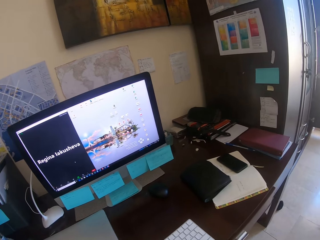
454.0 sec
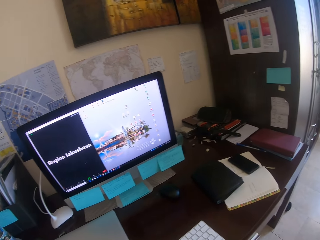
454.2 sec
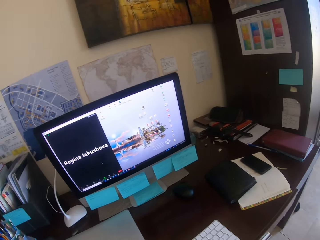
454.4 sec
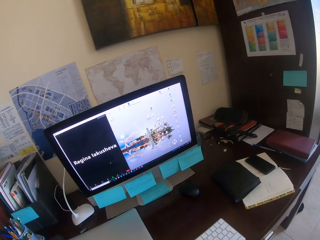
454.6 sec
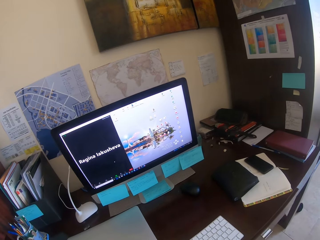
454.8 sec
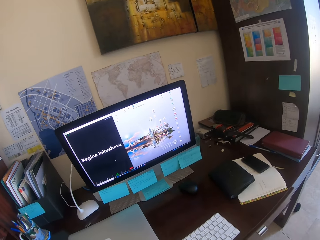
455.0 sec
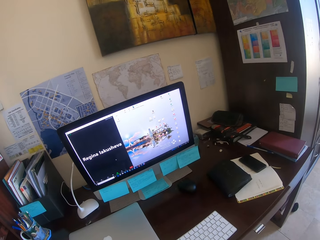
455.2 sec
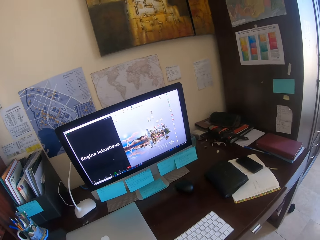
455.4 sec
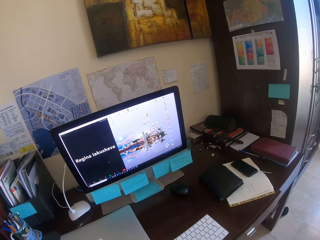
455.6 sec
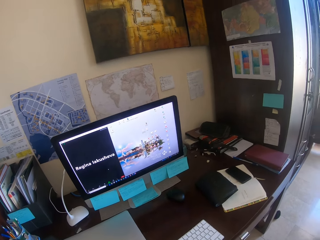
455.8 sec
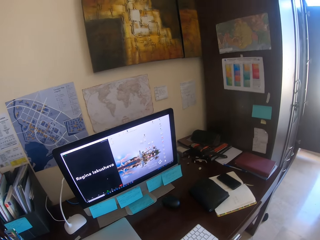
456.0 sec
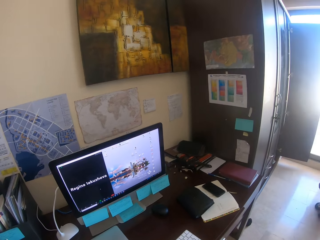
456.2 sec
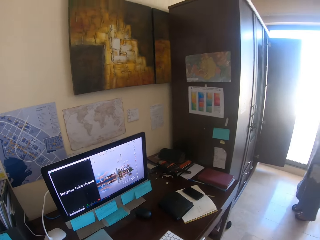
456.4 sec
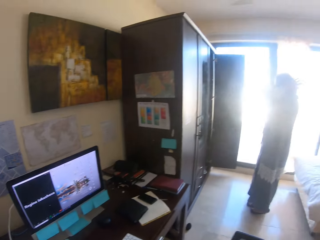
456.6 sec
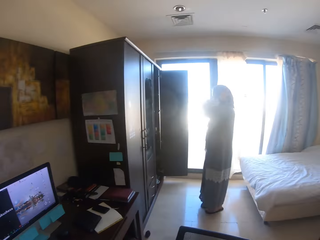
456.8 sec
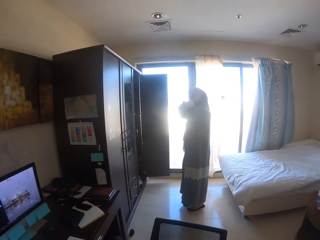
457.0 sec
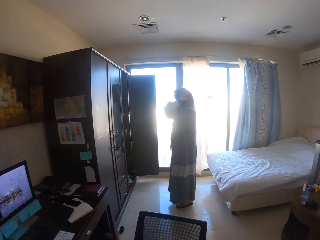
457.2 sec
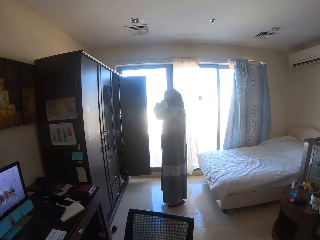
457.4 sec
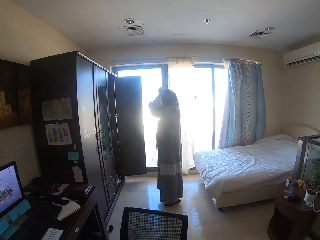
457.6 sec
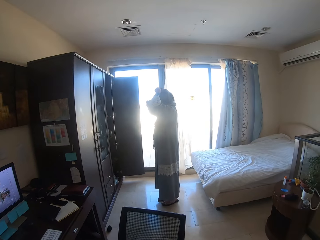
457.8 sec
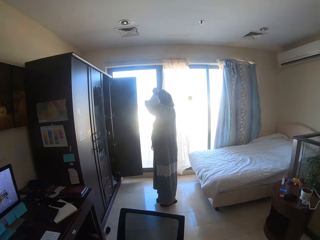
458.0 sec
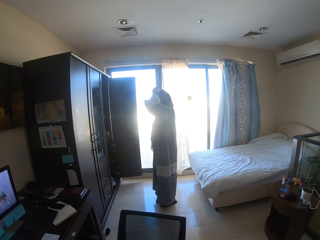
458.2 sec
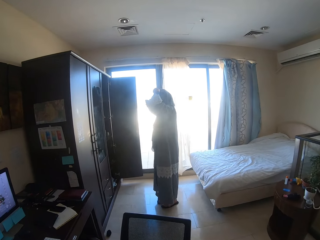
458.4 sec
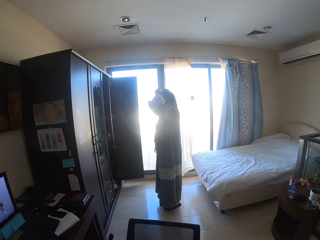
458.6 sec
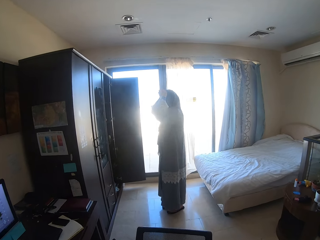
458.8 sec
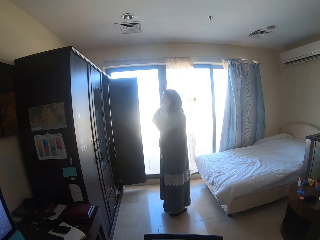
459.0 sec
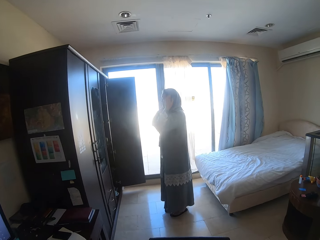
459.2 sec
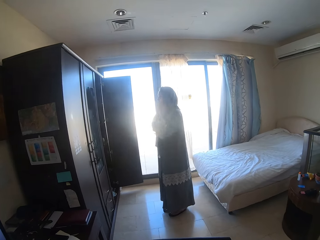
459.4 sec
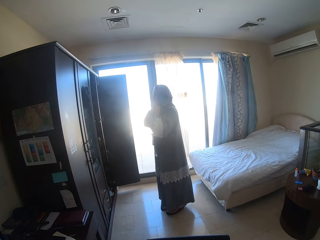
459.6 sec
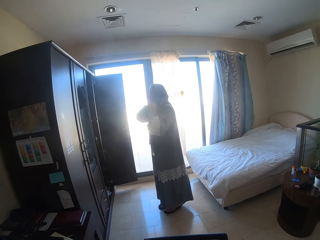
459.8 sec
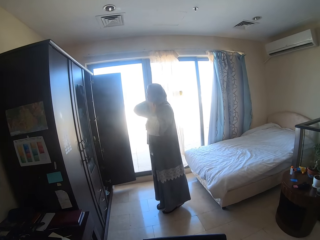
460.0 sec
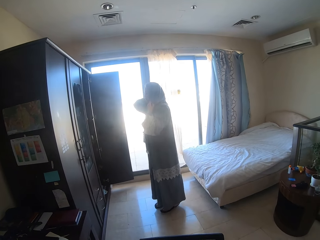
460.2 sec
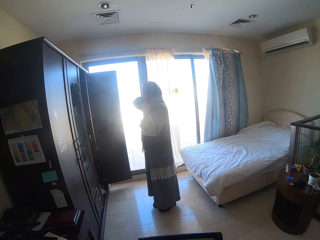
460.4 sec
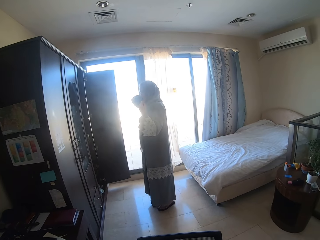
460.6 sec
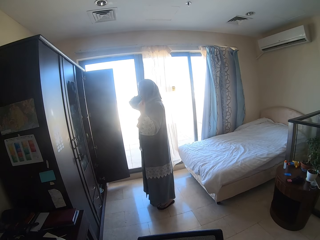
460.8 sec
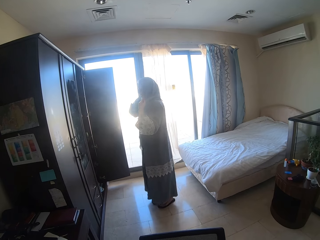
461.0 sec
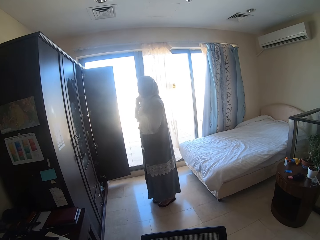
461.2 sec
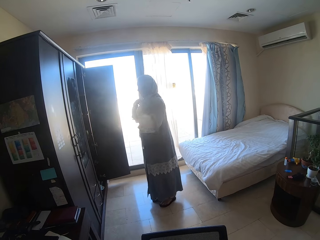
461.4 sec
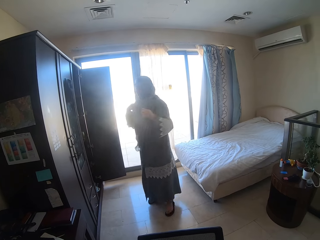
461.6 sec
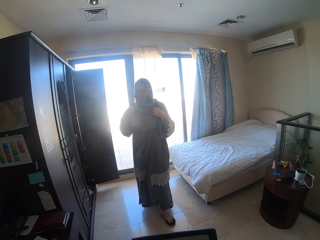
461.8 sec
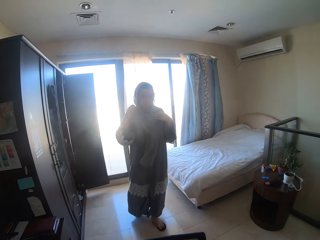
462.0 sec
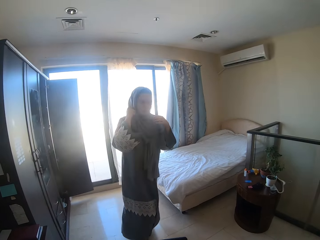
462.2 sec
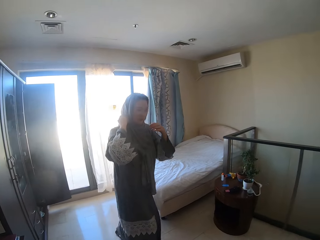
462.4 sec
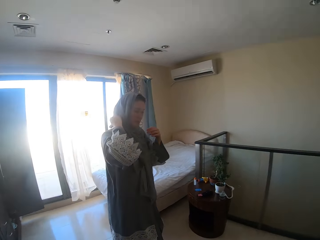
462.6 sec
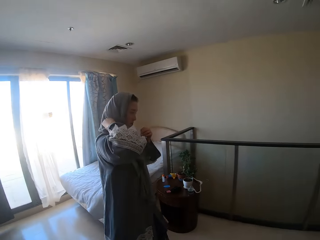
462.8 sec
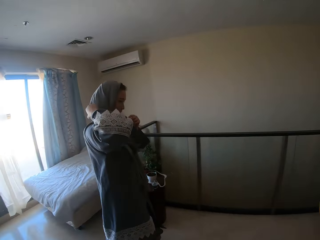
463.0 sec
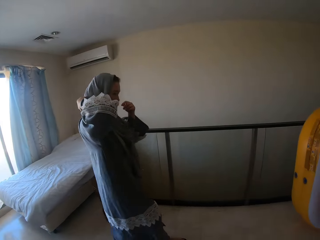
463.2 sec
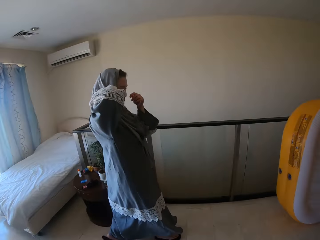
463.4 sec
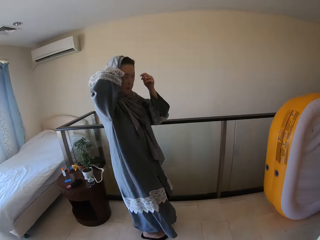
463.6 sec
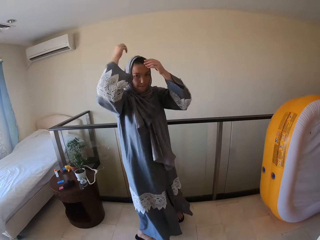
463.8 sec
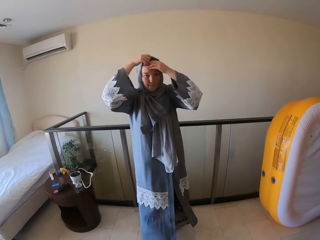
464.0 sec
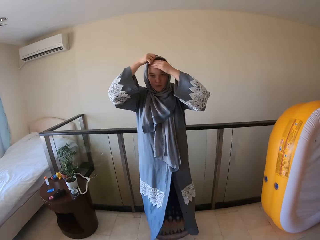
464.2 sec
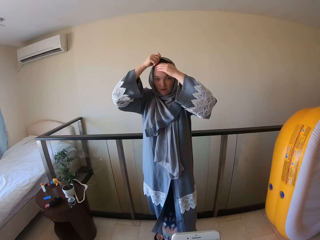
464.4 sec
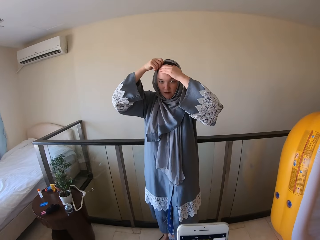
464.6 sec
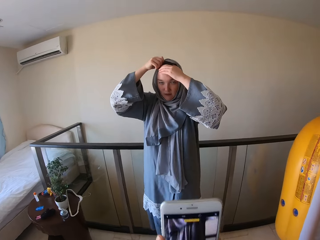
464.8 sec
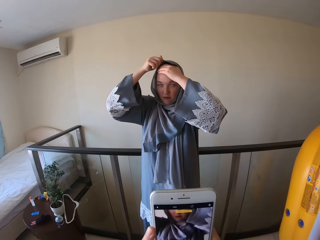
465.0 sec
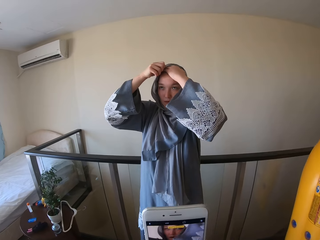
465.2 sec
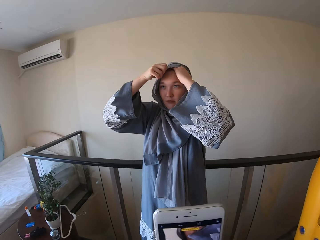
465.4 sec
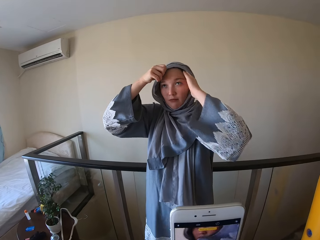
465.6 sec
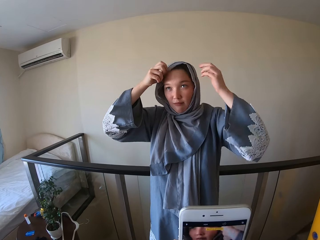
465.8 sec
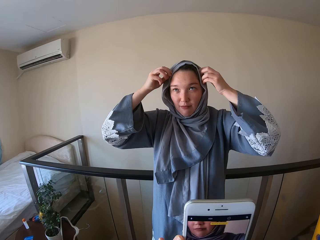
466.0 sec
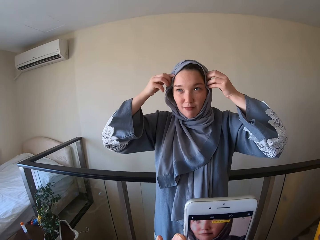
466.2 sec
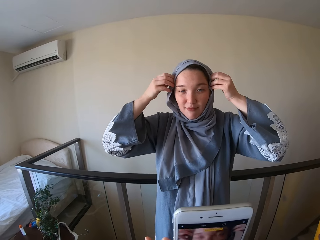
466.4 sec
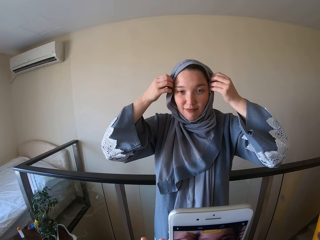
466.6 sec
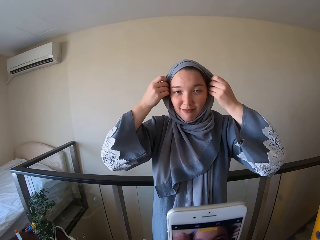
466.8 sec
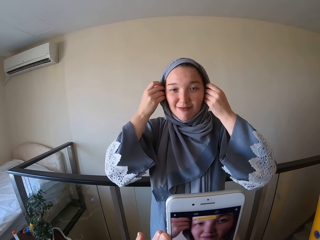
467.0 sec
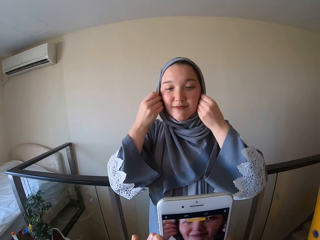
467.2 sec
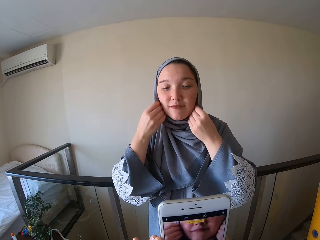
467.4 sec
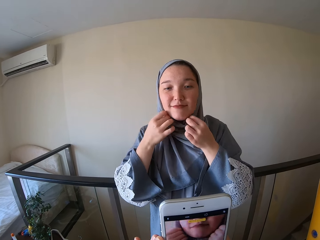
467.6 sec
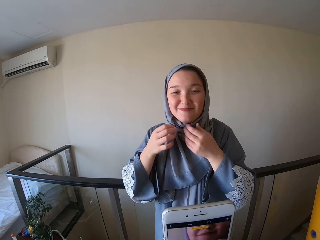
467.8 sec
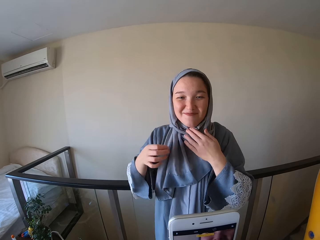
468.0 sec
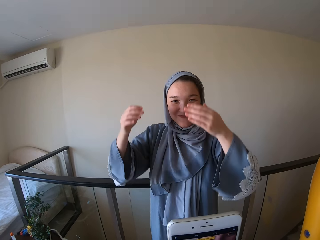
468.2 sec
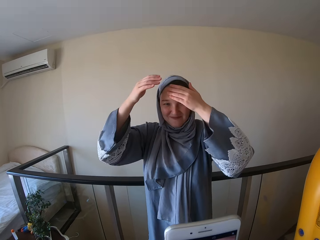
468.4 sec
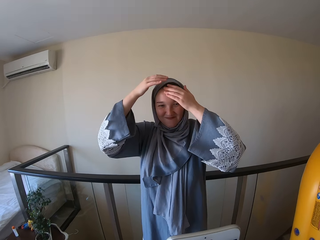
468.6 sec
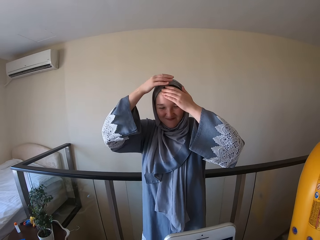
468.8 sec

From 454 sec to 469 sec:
The camera wearer looks at the computer. A person walks around. The camera wearer takes a photo of the person. The person makes herself.

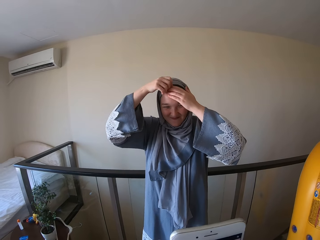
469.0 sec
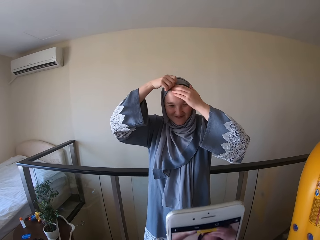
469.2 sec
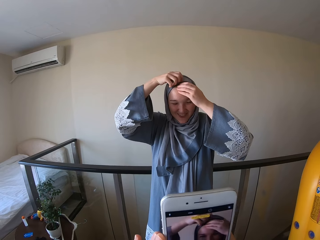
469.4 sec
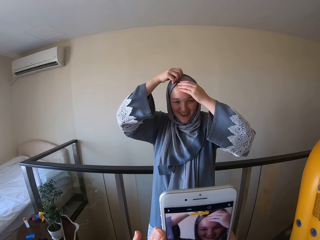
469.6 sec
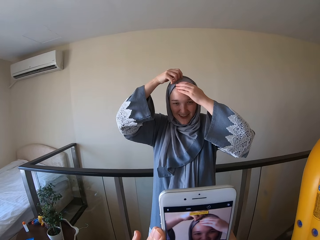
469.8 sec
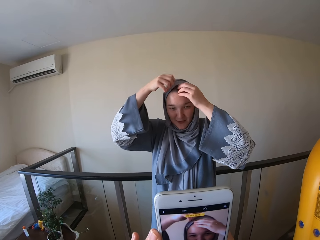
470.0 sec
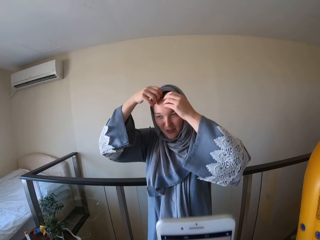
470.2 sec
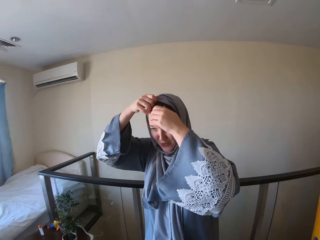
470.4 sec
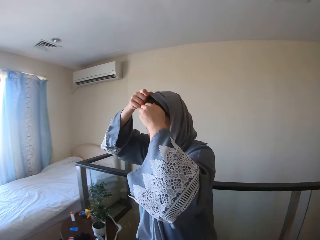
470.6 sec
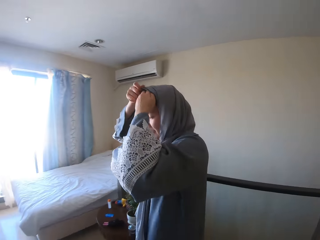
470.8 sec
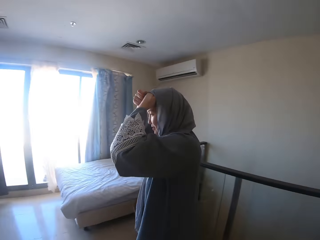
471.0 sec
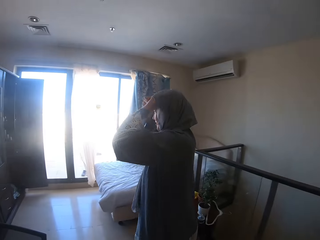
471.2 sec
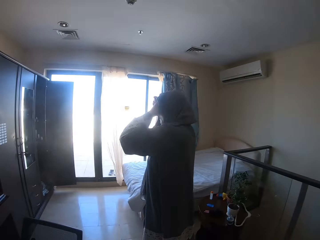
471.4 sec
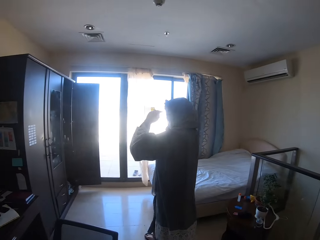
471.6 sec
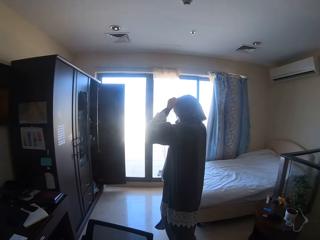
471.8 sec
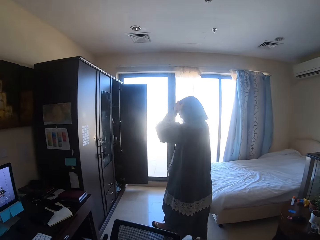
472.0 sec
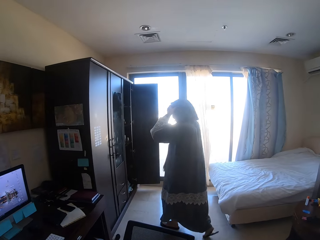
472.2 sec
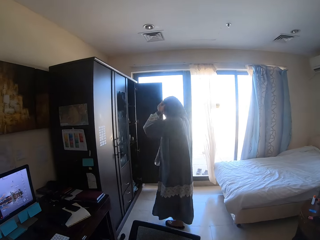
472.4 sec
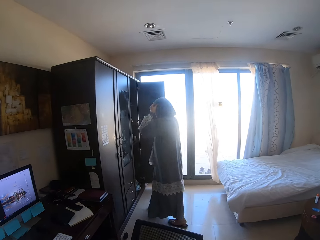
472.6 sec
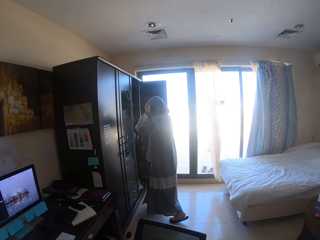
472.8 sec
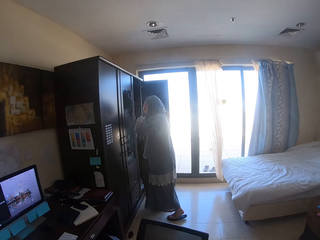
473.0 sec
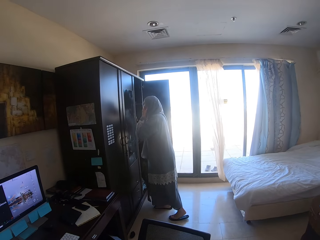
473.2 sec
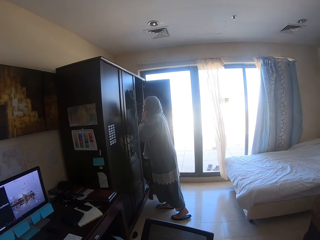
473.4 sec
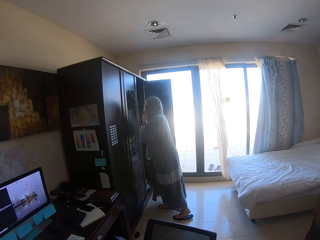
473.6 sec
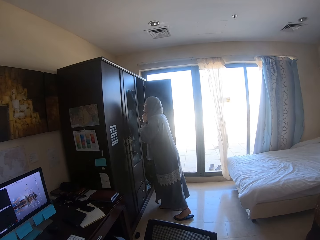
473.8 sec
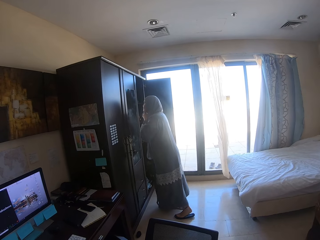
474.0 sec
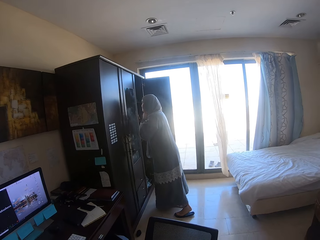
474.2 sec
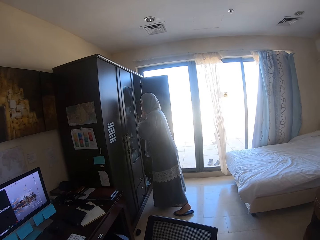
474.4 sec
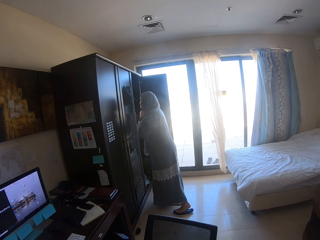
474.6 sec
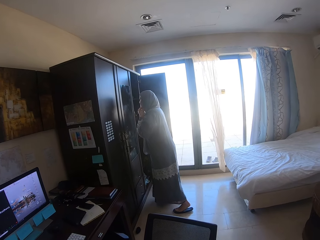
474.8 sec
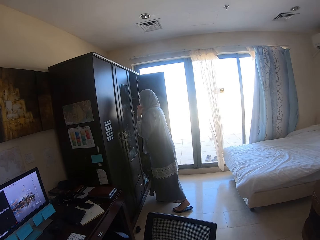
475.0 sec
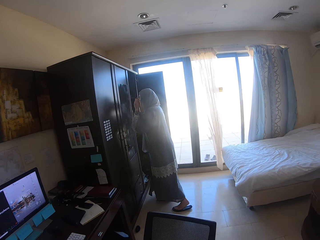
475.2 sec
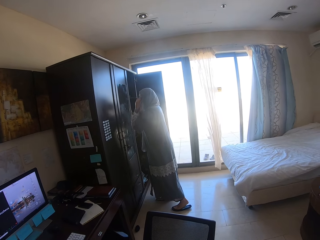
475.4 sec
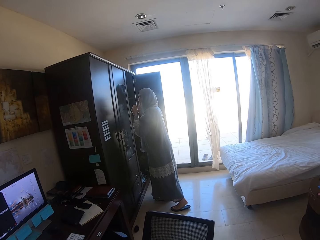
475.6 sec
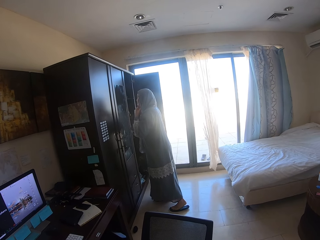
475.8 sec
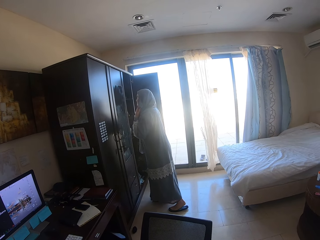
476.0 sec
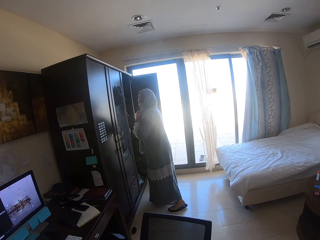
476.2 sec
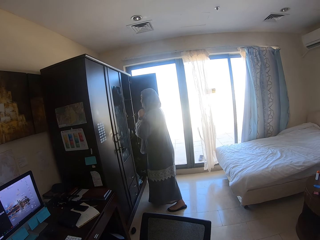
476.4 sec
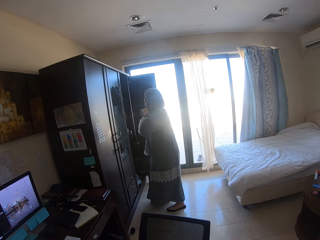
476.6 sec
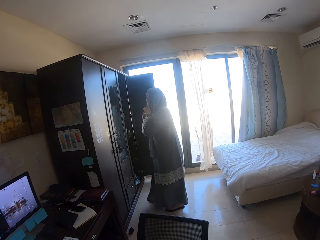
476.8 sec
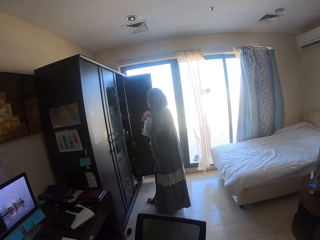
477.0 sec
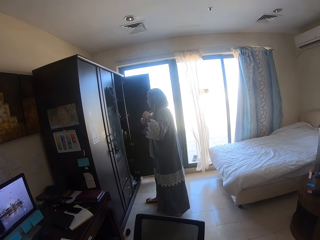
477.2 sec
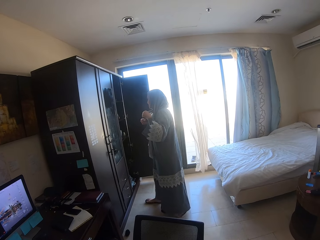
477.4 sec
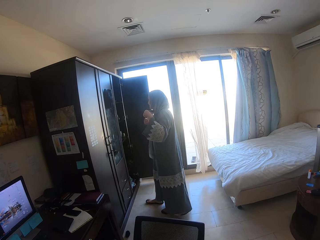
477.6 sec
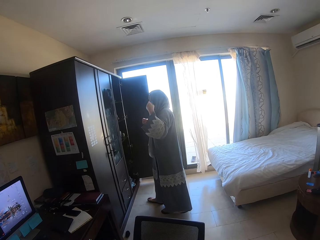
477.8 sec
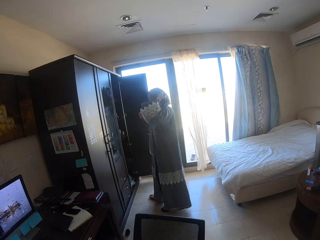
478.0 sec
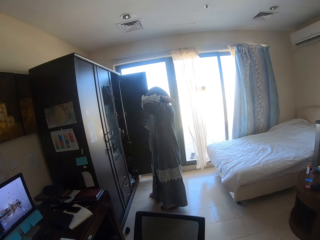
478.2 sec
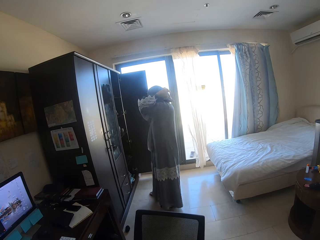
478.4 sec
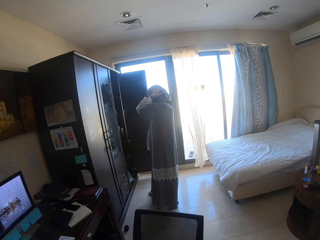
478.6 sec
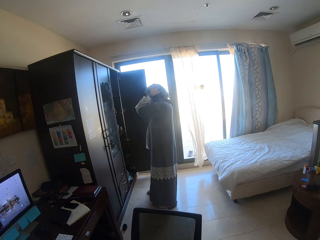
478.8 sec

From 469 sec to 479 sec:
A person walks around. The person looks at herself in the mirror.
